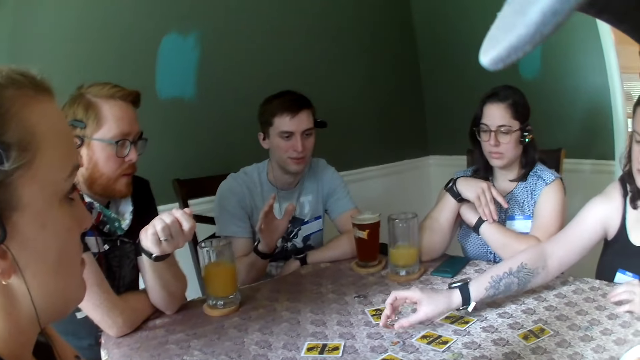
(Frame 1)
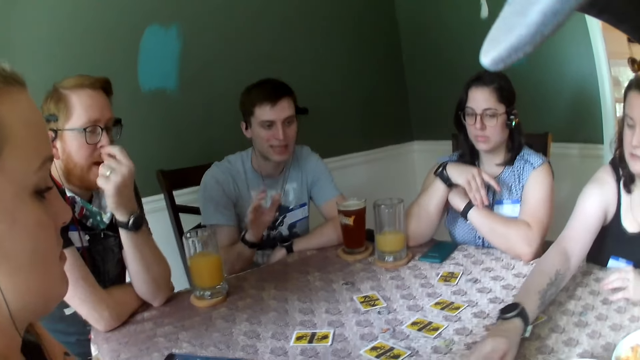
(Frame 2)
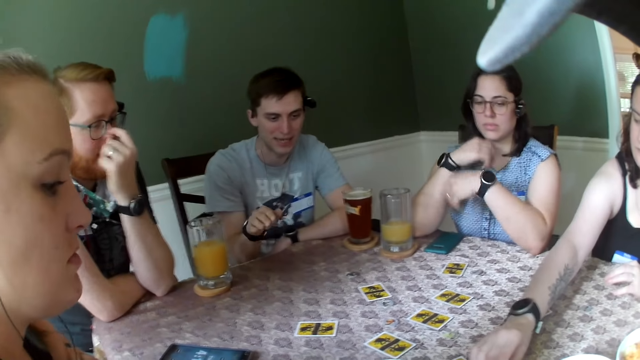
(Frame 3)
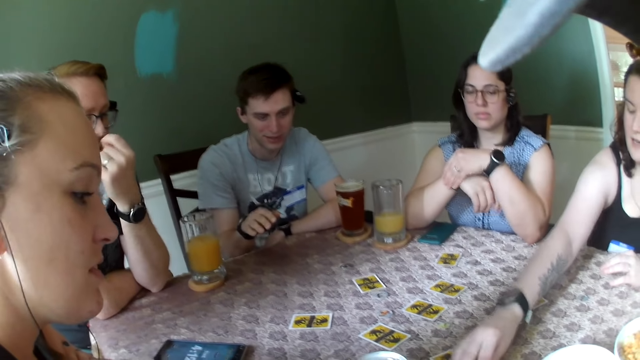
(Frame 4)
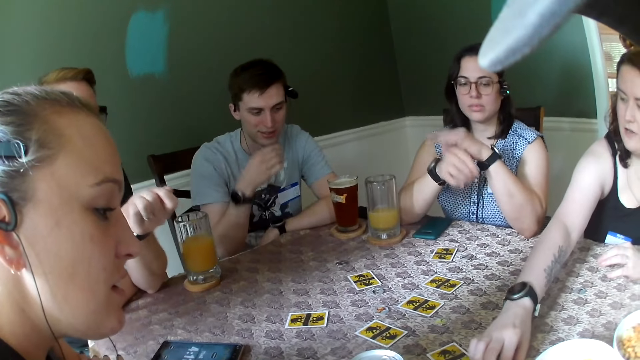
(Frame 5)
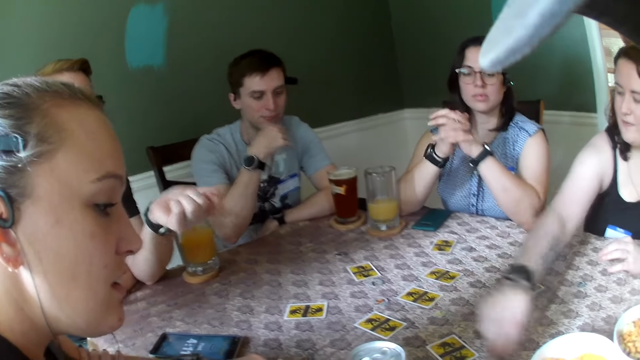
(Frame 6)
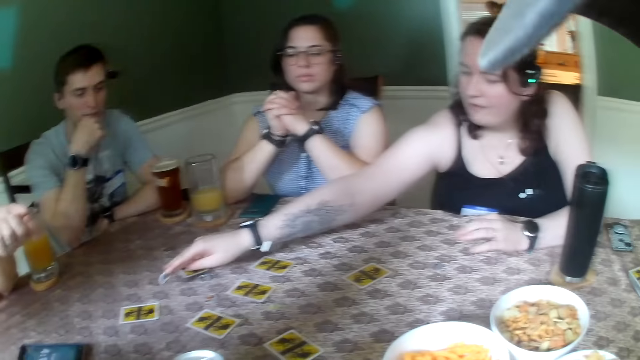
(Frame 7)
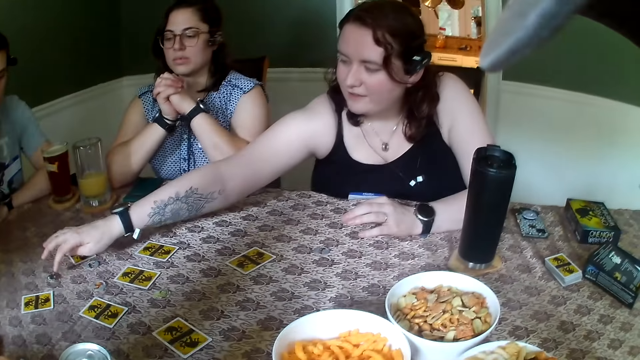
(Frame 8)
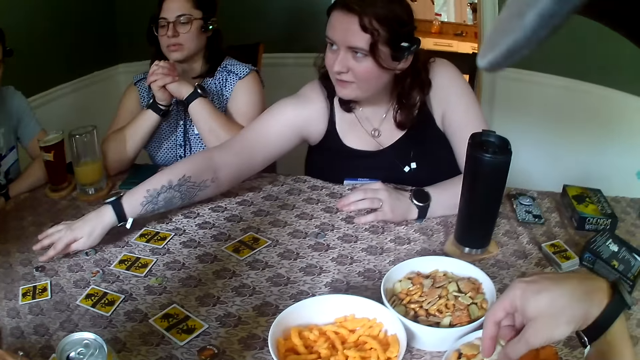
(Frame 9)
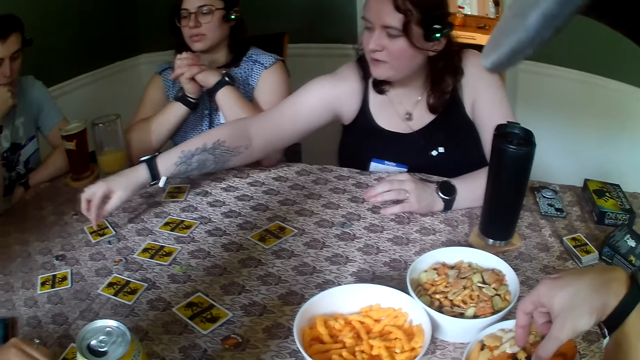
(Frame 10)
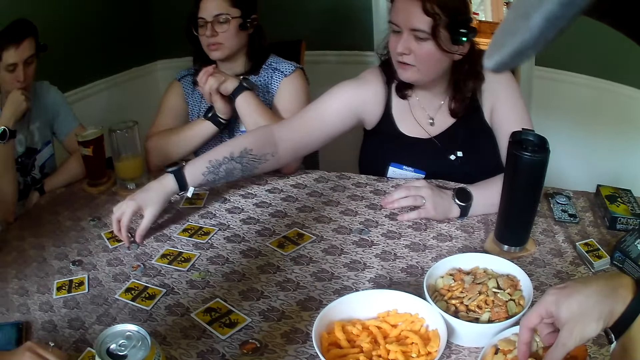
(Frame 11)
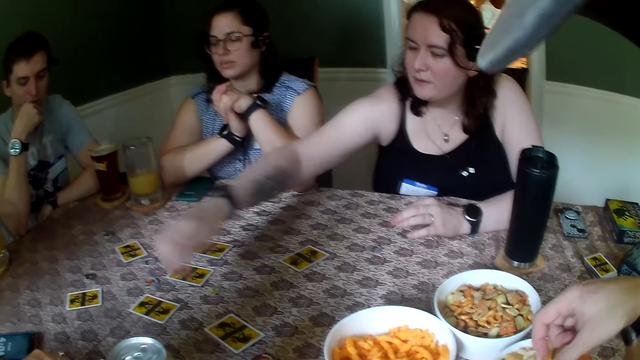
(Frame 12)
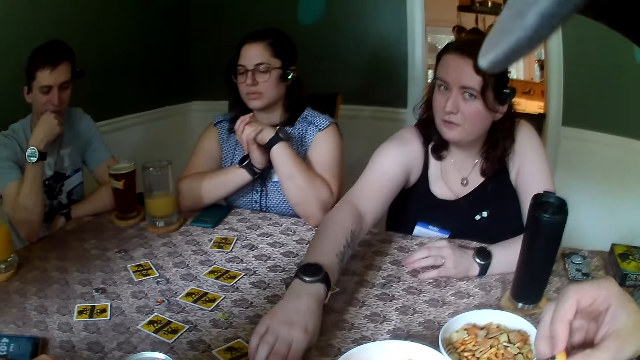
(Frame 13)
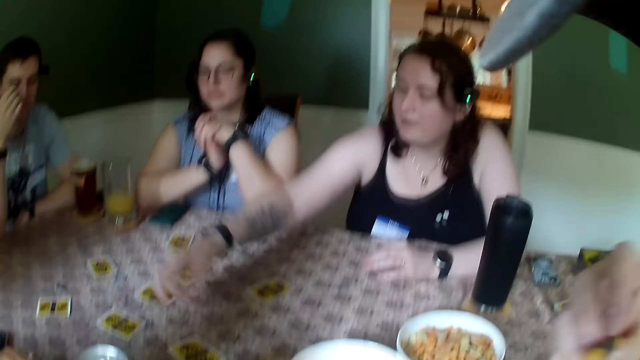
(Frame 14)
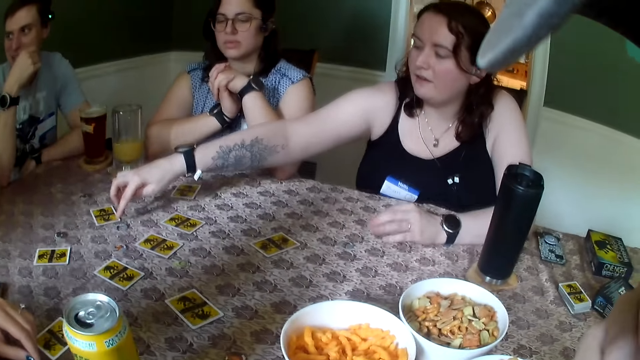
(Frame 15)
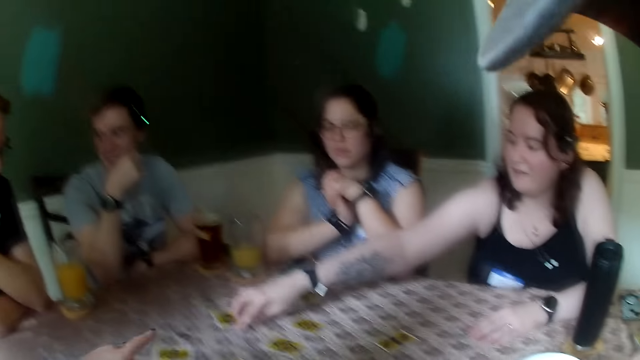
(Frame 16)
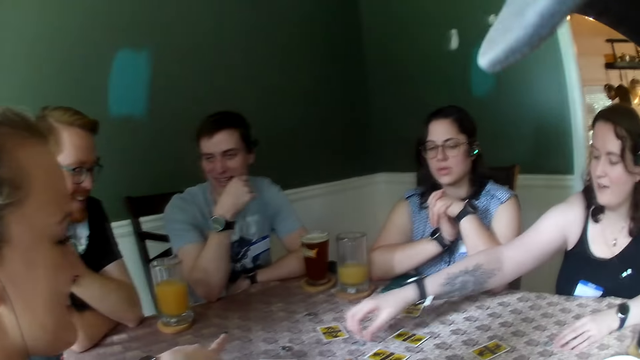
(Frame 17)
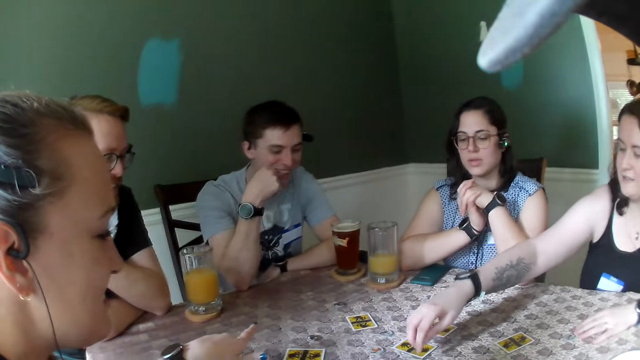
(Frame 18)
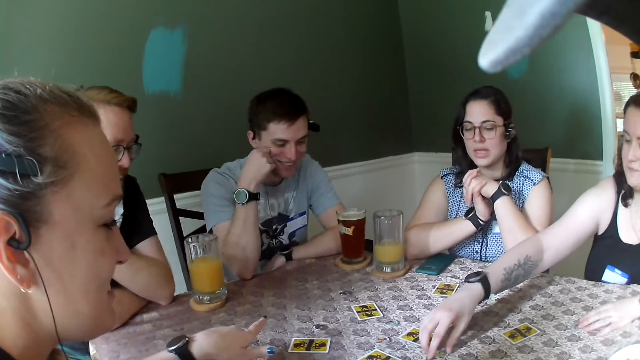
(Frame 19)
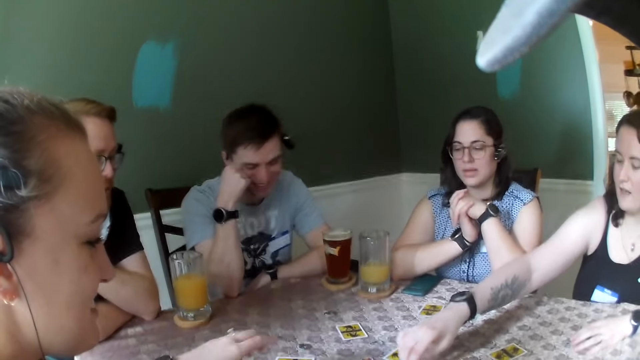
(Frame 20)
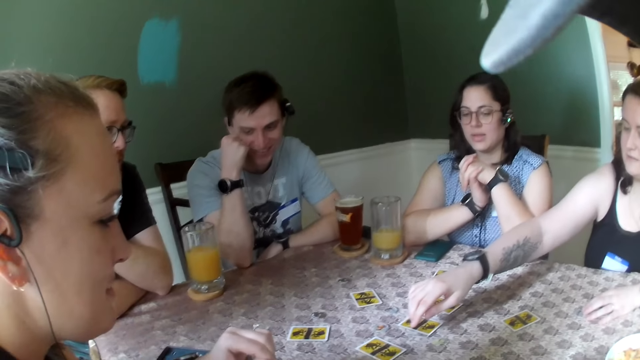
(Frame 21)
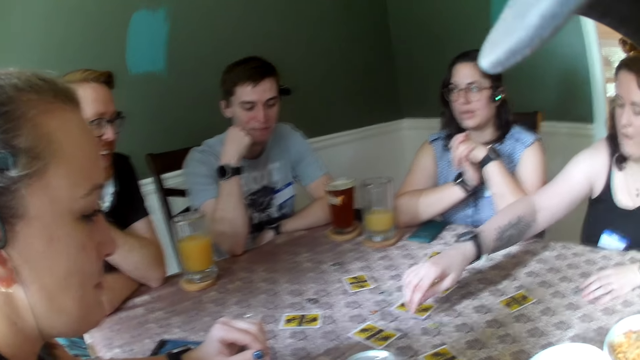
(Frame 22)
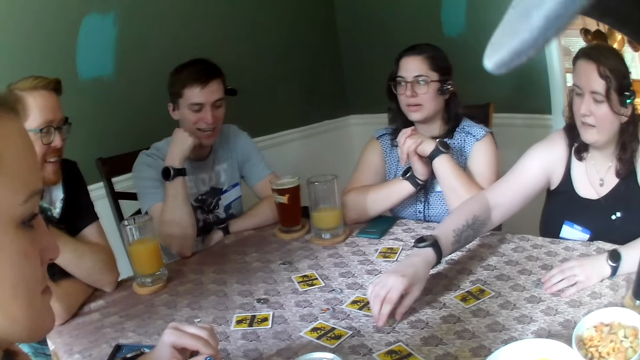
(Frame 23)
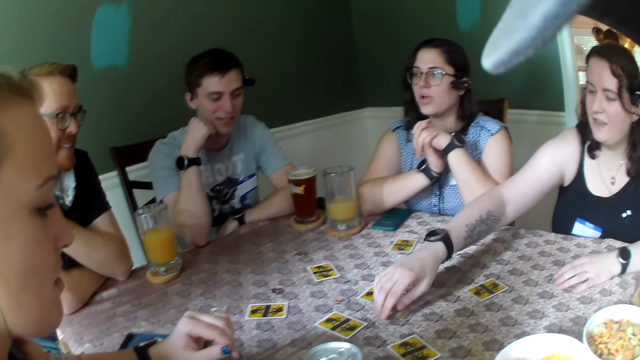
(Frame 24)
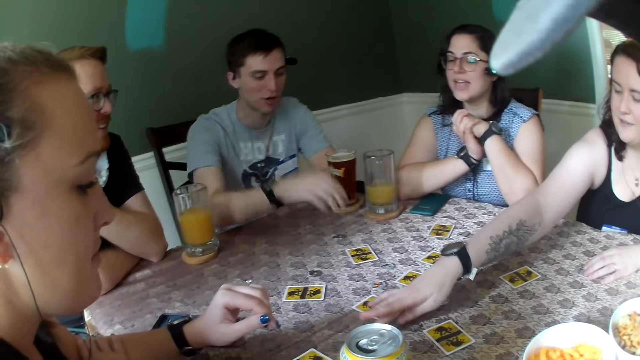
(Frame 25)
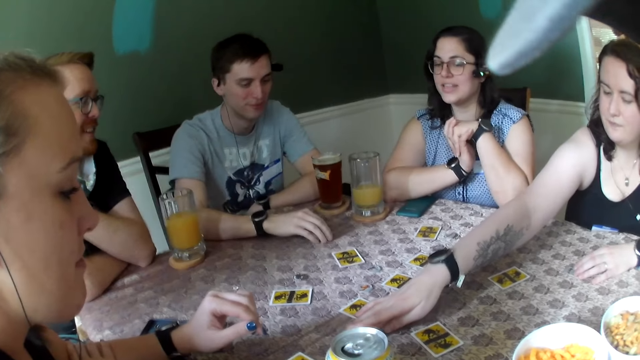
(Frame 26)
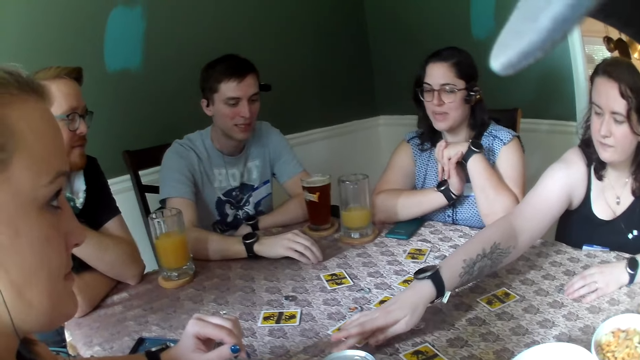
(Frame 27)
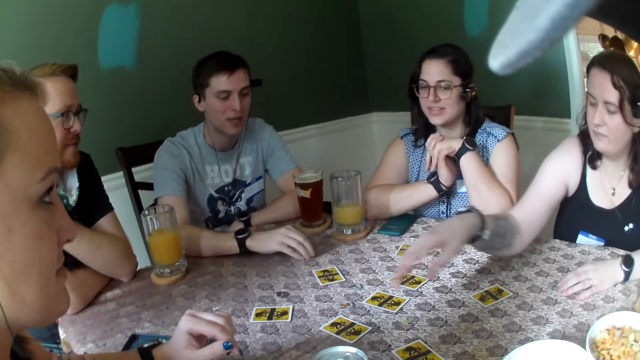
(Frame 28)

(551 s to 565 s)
A person gestures with a hand. Another person adjusts a watch. A woman speaks to everyone. The woman adjusts the chips on the table with her right hand. The camera wearer picks a fruit or snack from a fruit bowl with his right hand. Another woman moves a coin with her right hand. The other woman touches the coin from the table with her right hand. The camera wearer eats the snack. The other woman touches the coin from the table with her right hand repeatedly. A man interacts with a woman. Another man interacts with the same woman. The other woman touches the coin from the table with her right hand again.

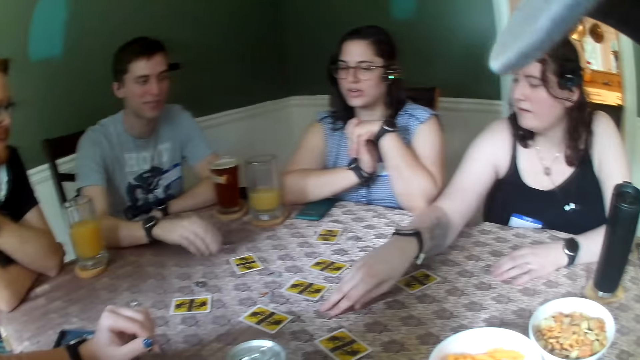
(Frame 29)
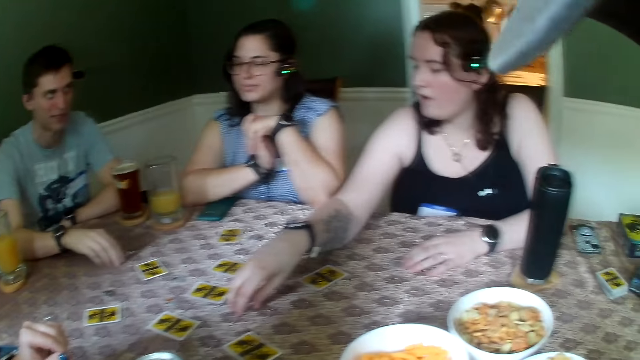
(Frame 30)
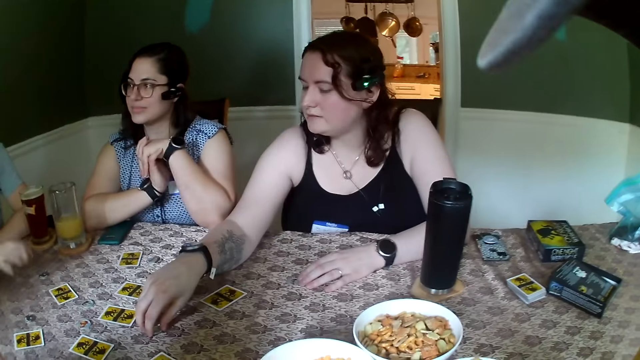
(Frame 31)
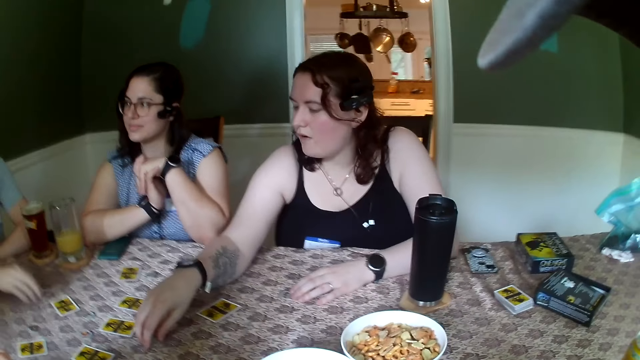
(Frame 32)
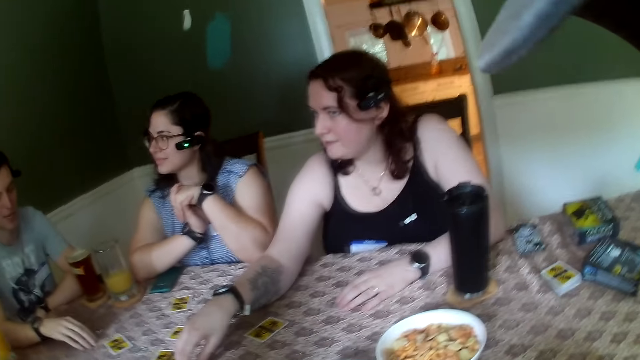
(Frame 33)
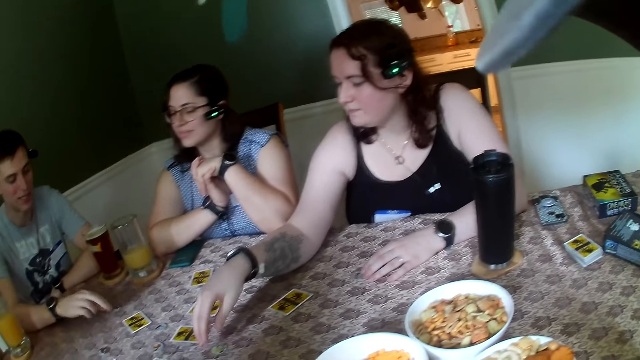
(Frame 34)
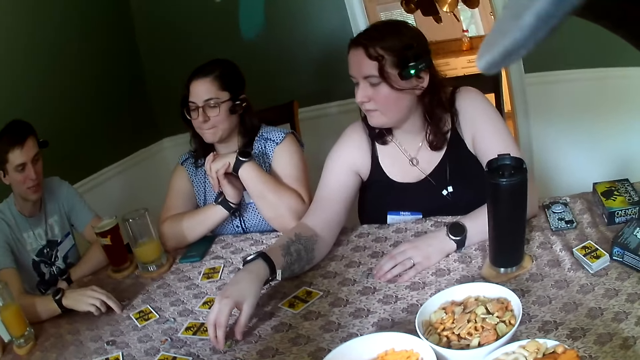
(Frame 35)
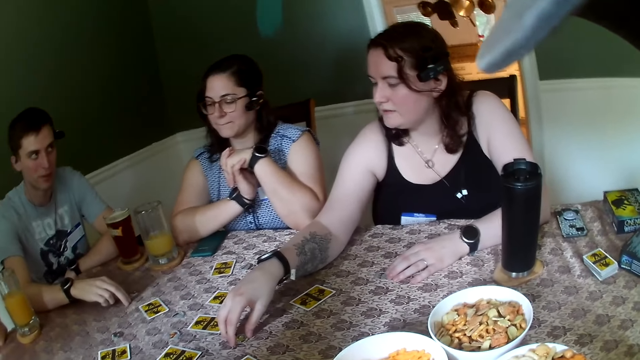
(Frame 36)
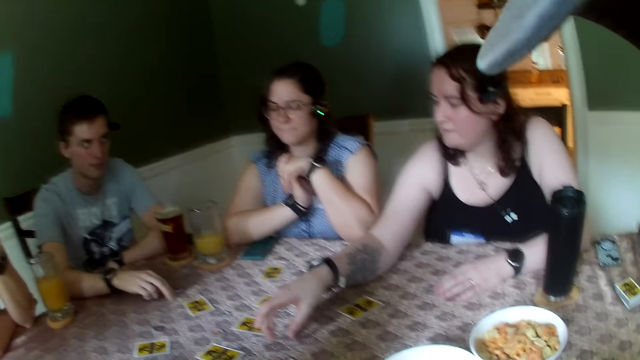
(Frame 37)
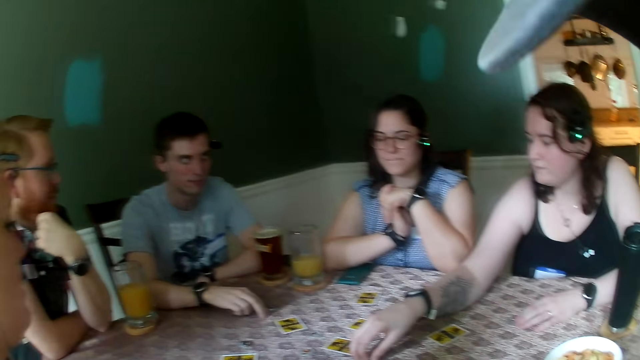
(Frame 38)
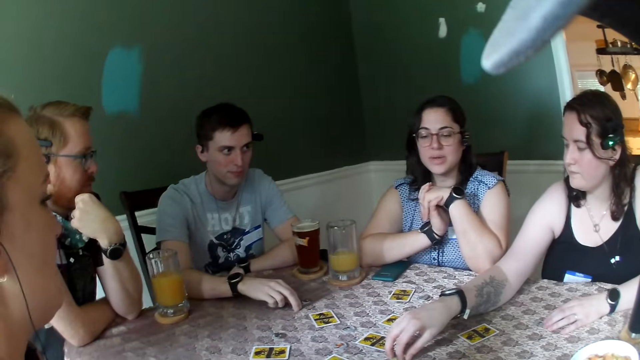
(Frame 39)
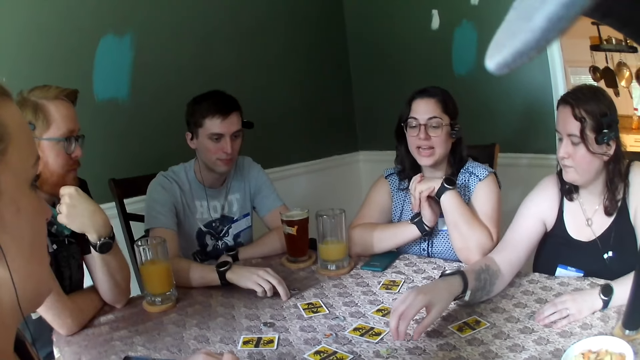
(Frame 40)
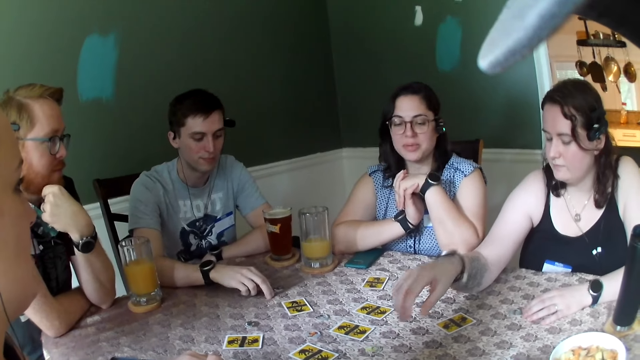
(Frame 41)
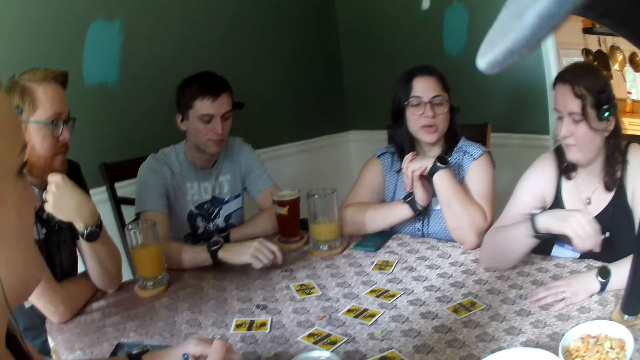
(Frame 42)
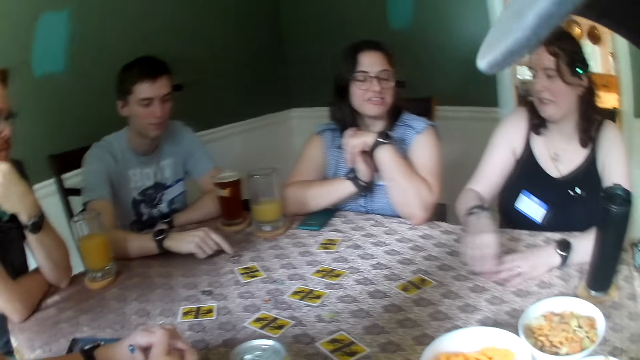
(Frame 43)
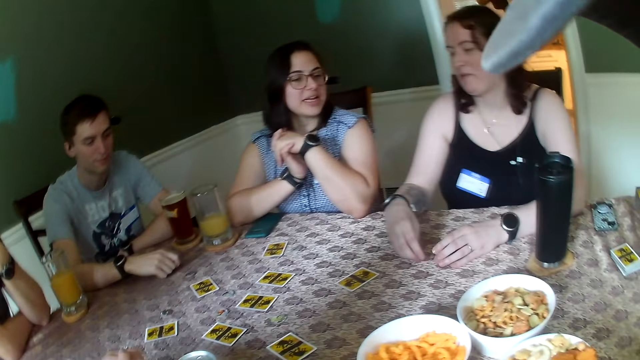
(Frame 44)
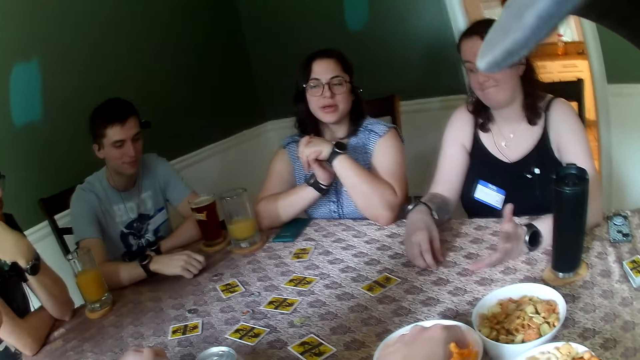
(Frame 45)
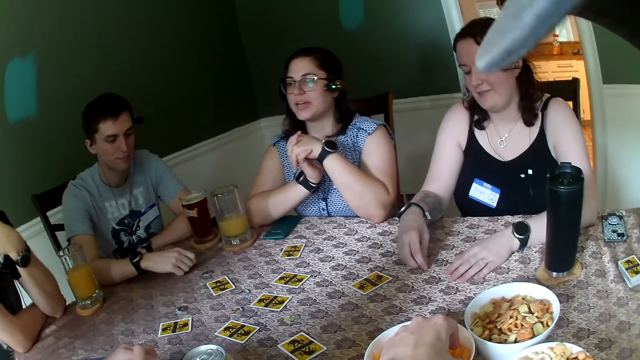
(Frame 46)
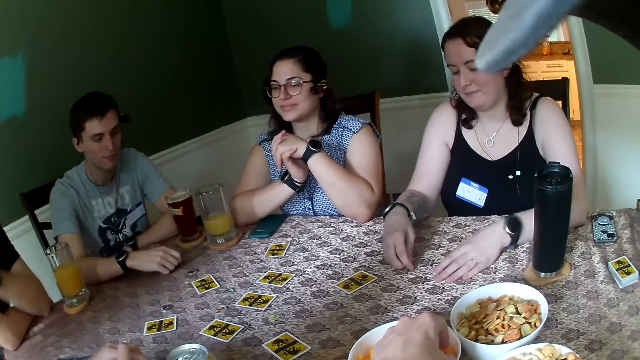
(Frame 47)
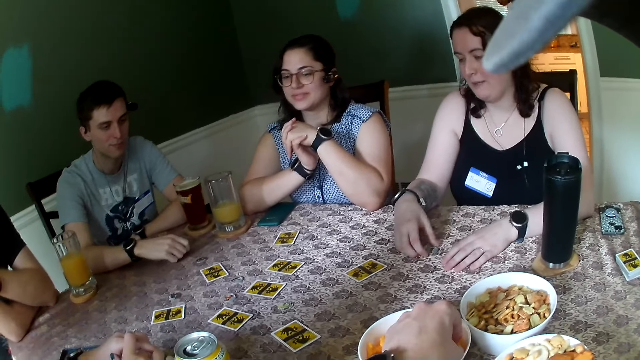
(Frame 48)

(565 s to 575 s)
A woman picks a coin from the table with her right hand. A man taps his right hand on the table. The woman places the coin in her right hand on the table. Another woman interacts with a third woman. The camera wearer picks a snack in the plate. They eat a cheese puff from a bowl of cheese puffs.
